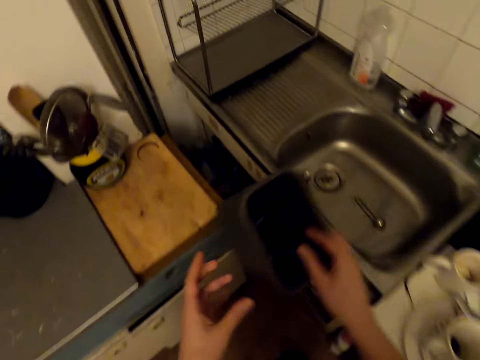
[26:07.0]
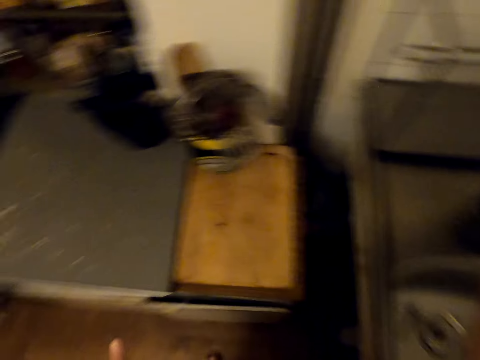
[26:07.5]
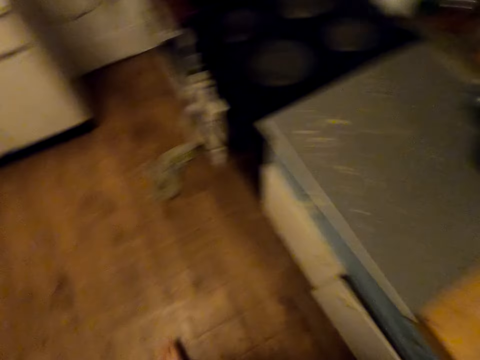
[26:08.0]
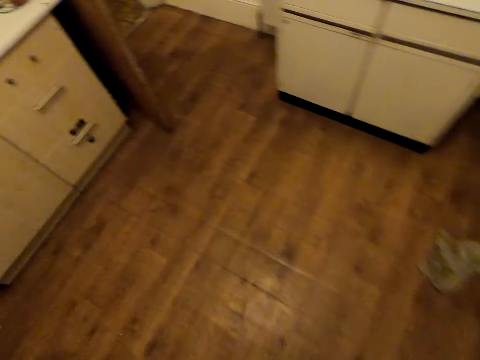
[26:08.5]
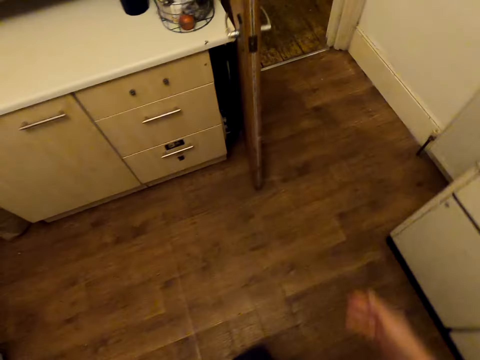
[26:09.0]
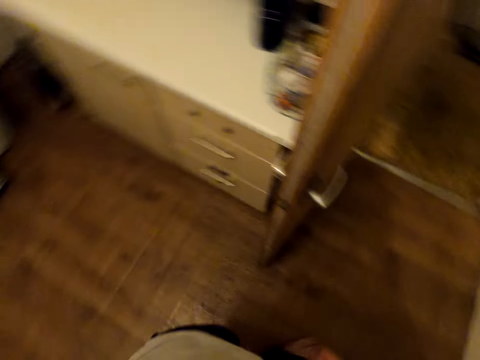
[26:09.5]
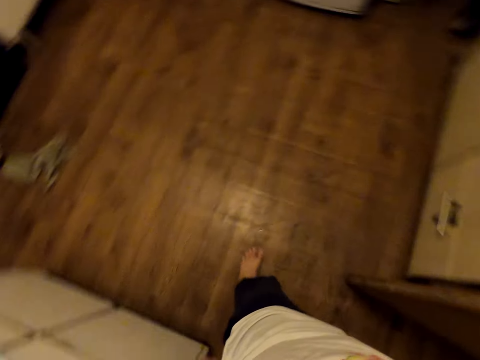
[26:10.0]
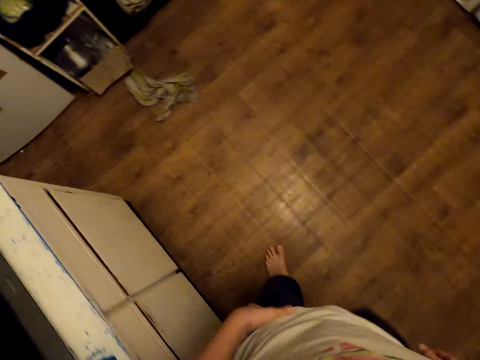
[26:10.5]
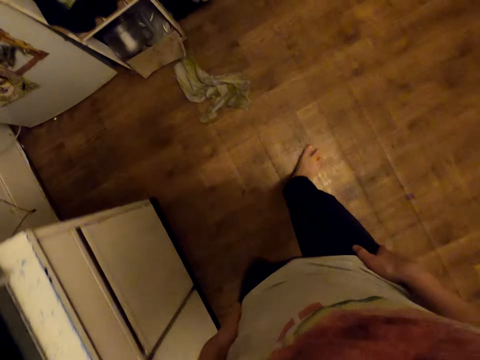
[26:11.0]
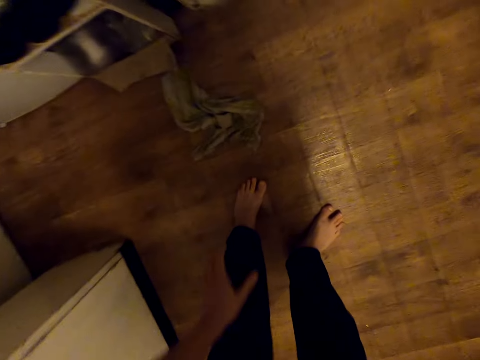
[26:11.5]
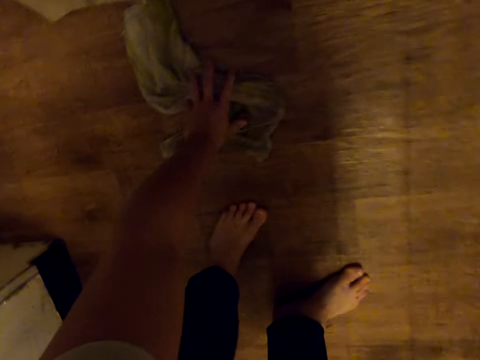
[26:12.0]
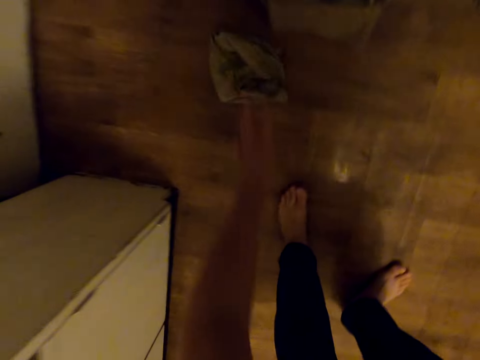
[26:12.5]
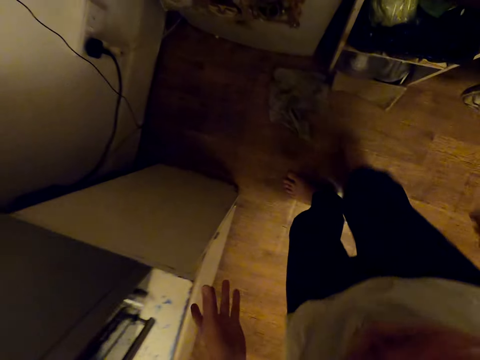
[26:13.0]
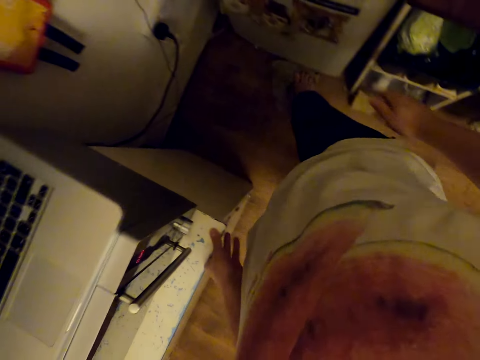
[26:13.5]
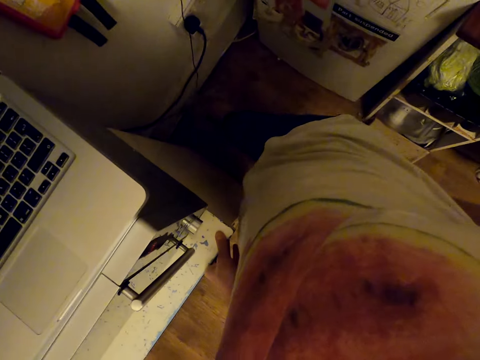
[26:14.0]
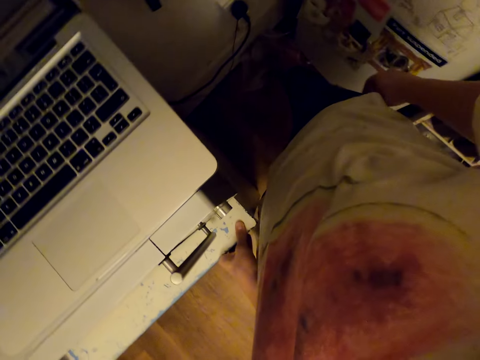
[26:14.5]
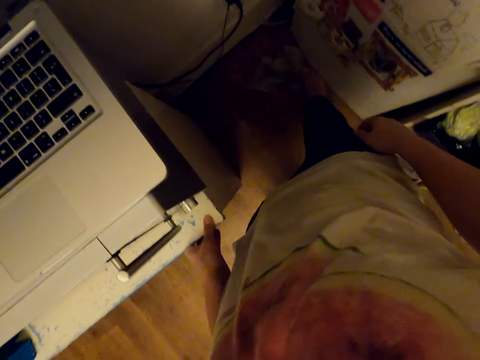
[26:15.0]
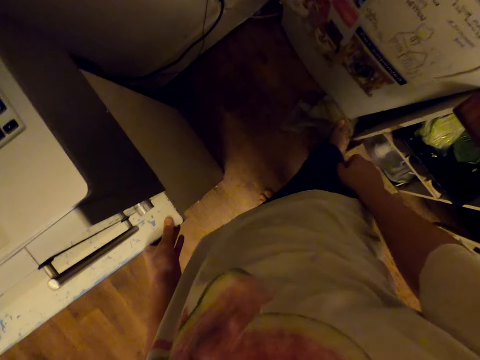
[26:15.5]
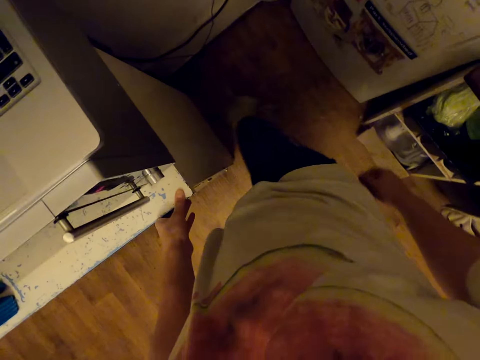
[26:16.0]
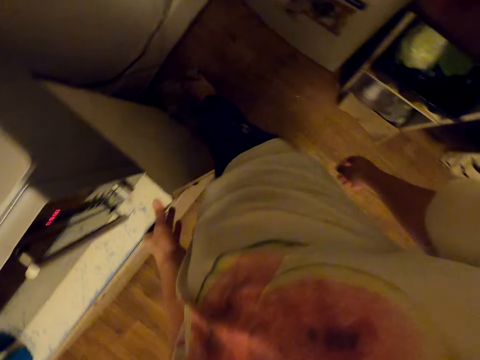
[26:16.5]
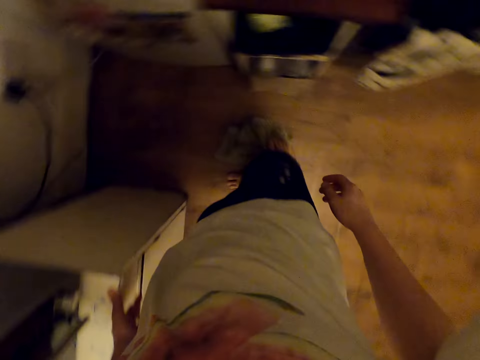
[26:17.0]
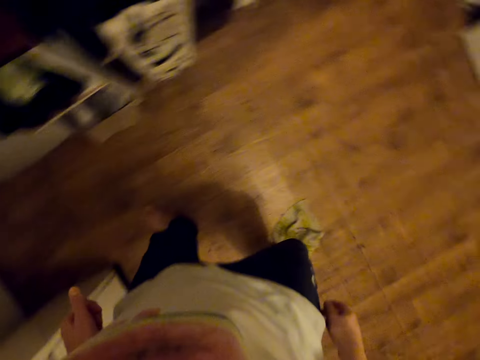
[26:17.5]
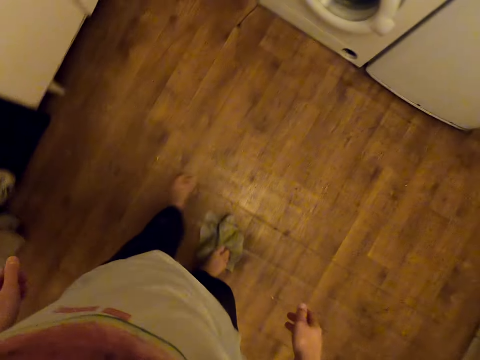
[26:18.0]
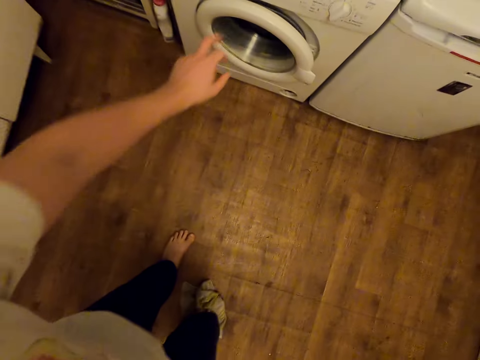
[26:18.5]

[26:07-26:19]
The camera wearer puts the cutlery holder in the sink top. They walk around. They wipe the floor with a cloth. They pick up the cloth. They drop the cloth. They dry the floor.

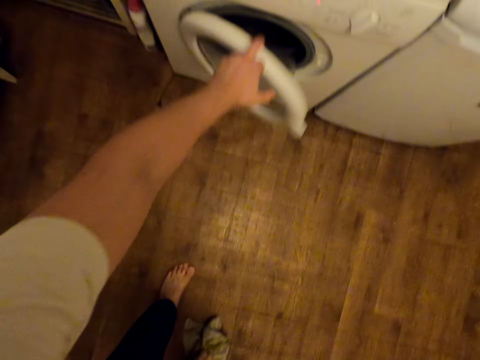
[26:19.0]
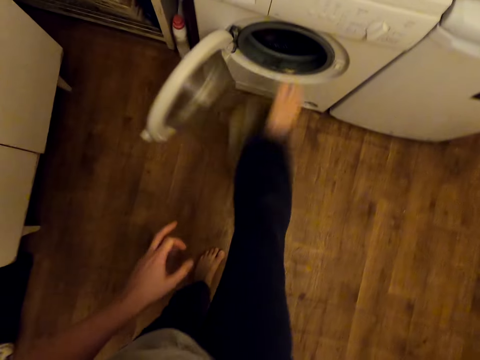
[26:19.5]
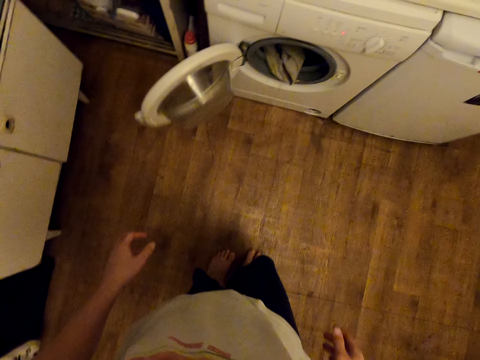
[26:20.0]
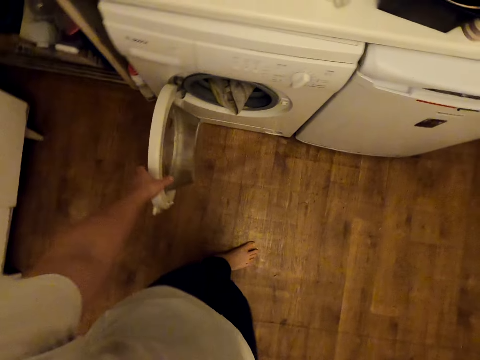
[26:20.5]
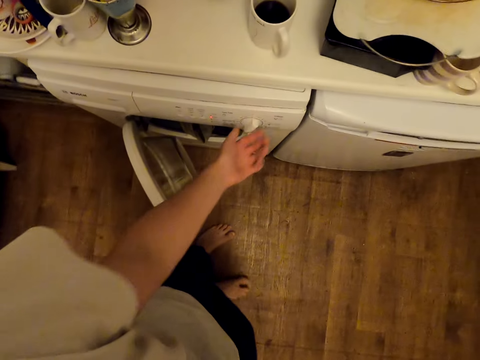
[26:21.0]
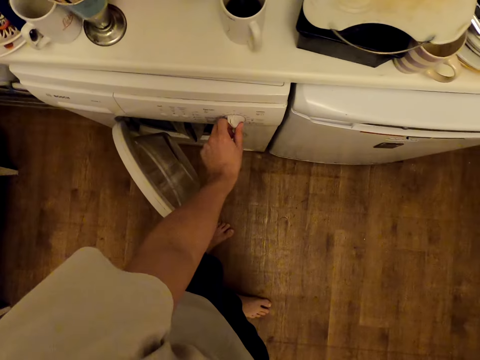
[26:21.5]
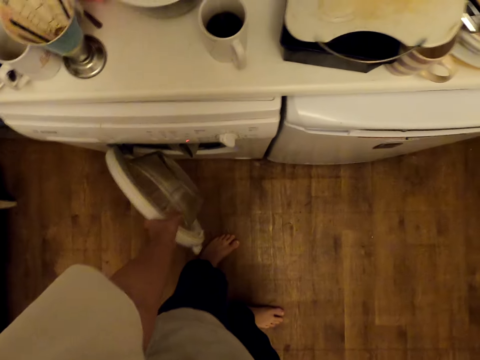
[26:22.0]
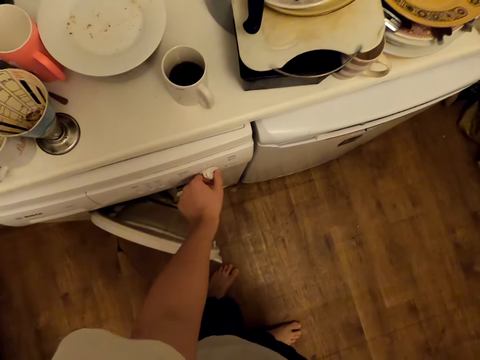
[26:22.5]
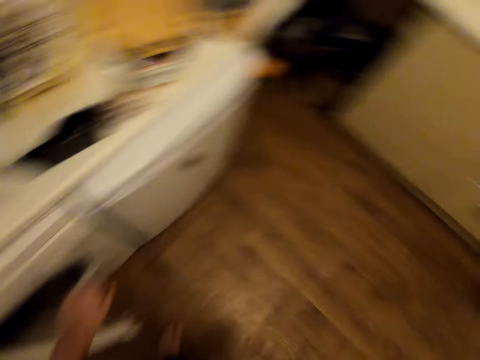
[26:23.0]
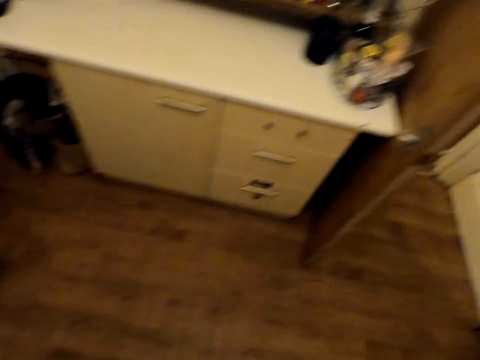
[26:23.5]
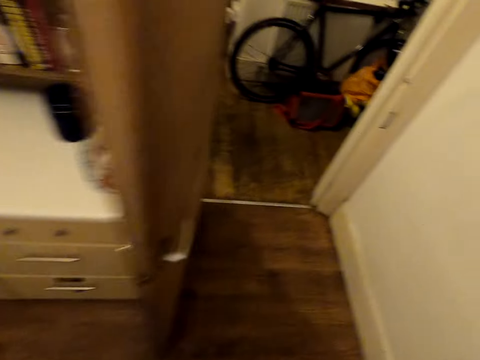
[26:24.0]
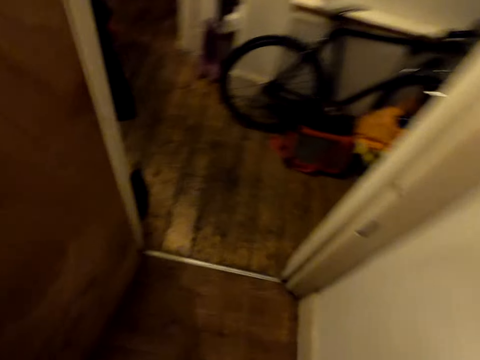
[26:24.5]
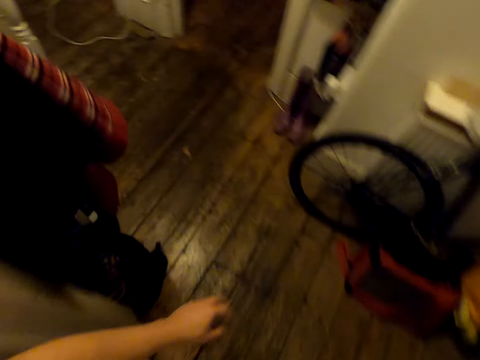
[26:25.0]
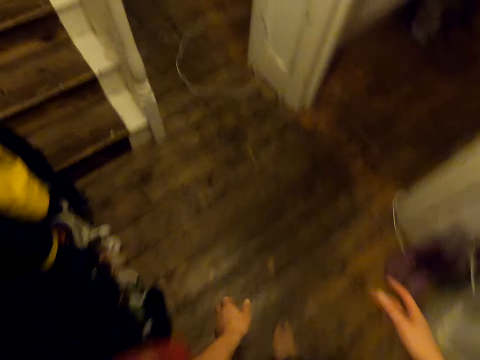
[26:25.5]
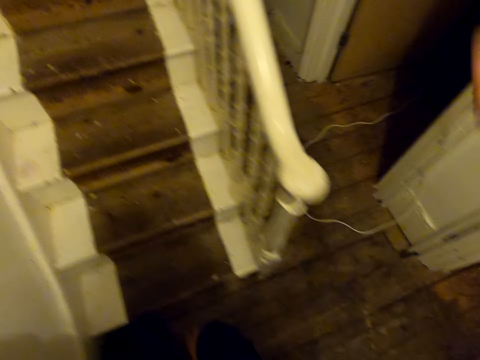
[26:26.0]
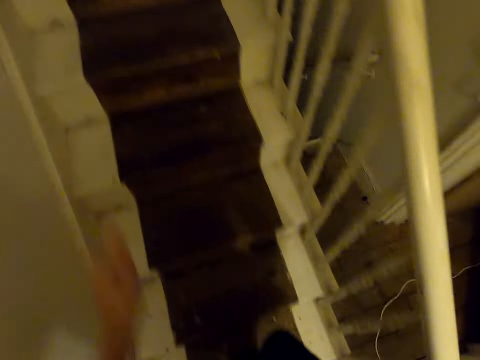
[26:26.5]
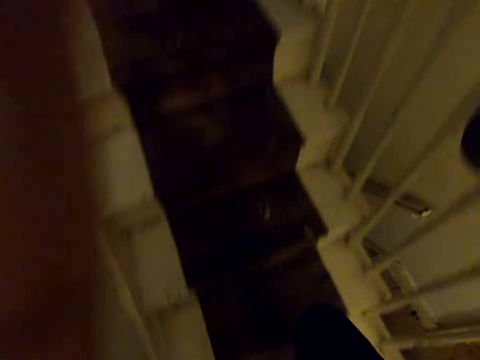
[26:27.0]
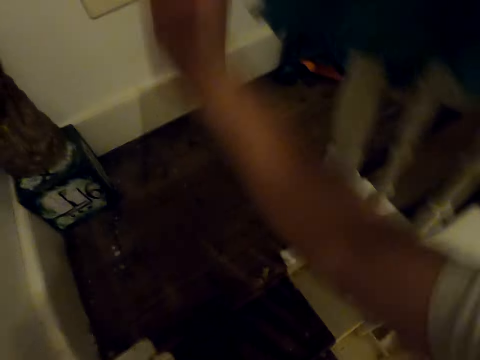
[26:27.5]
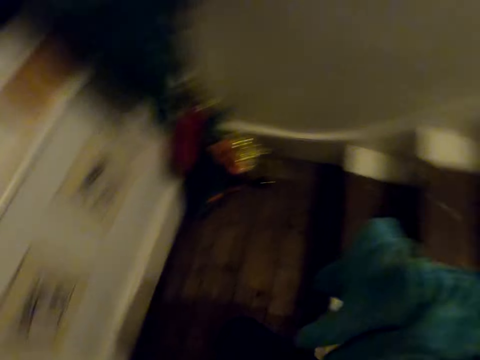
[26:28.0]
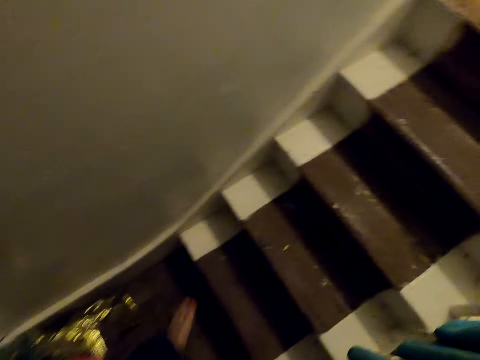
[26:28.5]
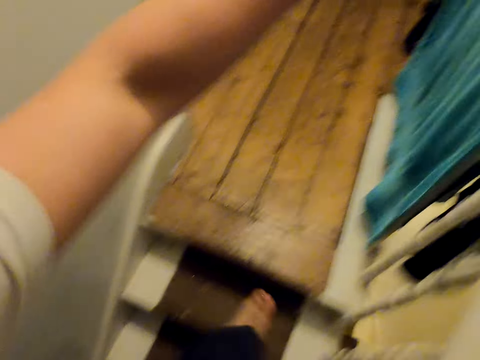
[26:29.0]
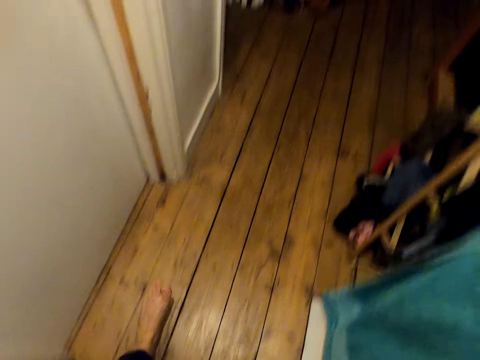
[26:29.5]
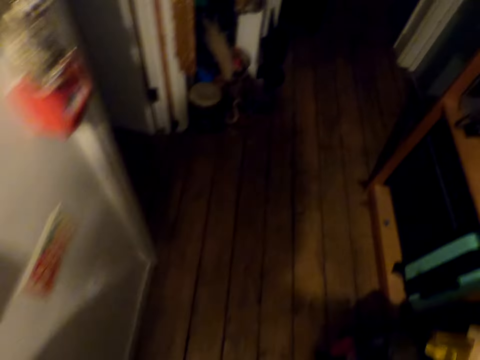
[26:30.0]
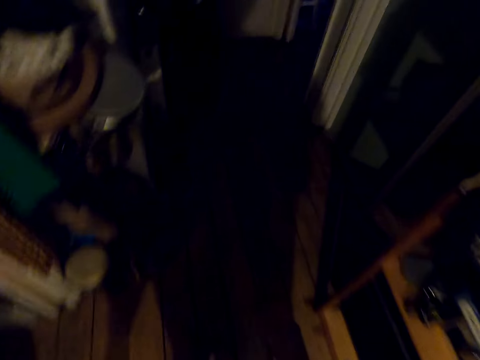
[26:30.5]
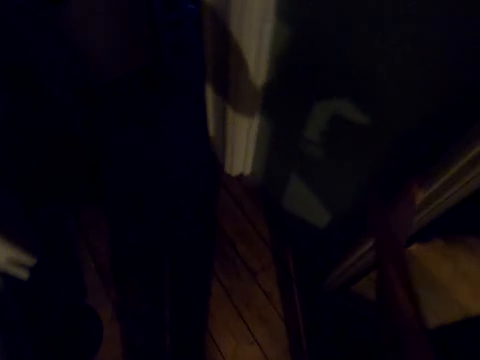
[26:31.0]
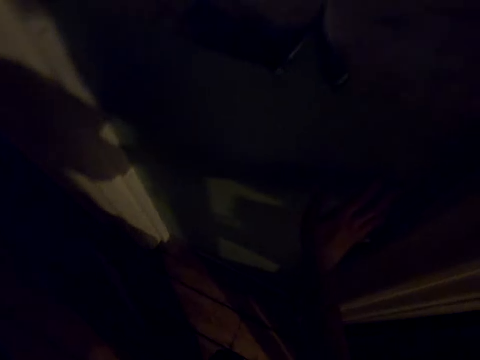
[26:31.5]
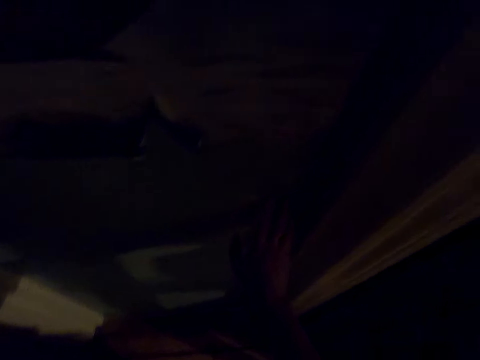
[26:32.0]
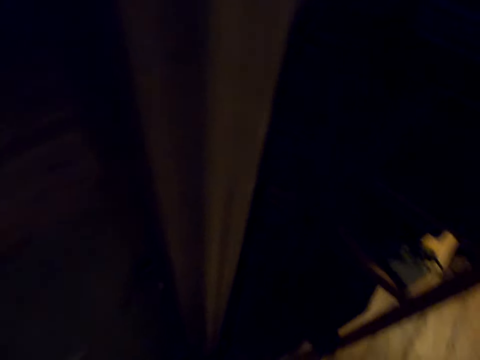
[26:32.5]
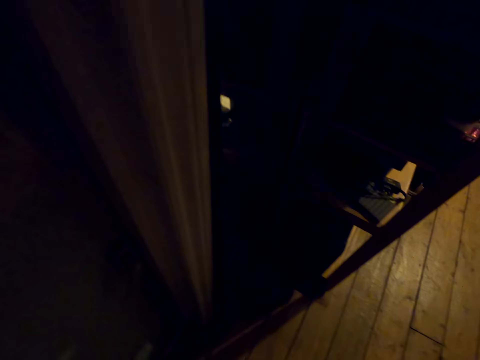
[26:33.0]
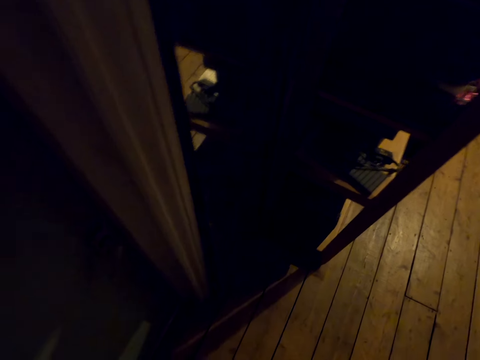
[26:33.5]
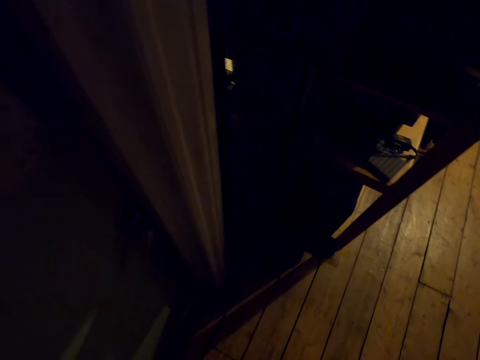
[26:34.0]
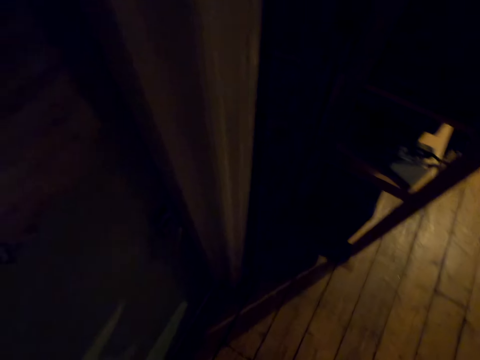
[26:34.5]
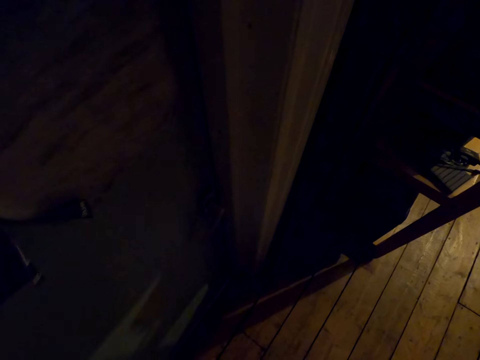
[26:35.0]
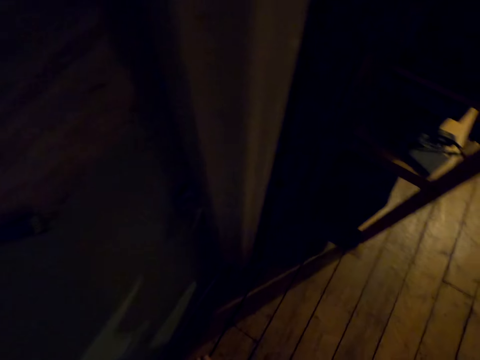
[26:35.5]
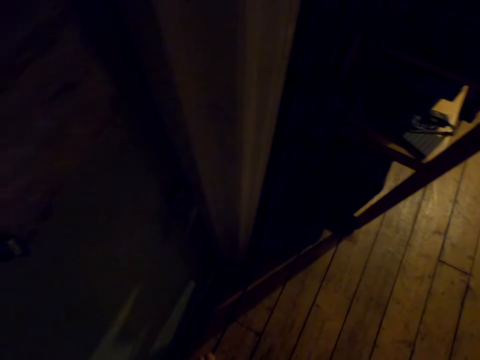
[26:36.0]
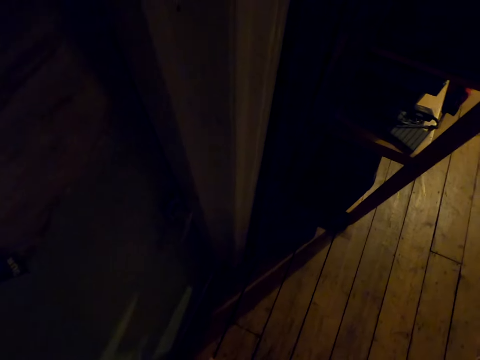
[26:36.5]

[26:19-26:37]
The camera wearer opens the washing machine. He throws the cloth in the washing machine with his foot. He turns the washing machine on. He touches the washing machine. He closes the washing machine. He turns the washing machine on. He walks around. He walks upstairs. He walks in a room. He looks around.
